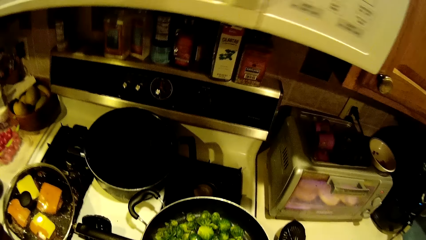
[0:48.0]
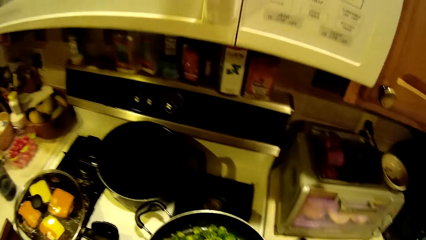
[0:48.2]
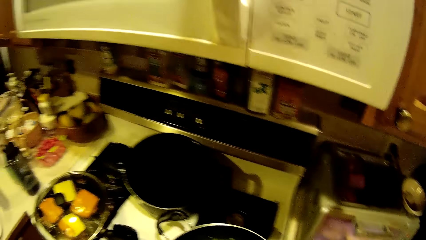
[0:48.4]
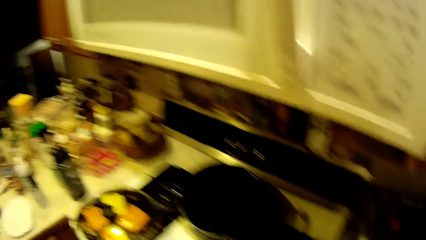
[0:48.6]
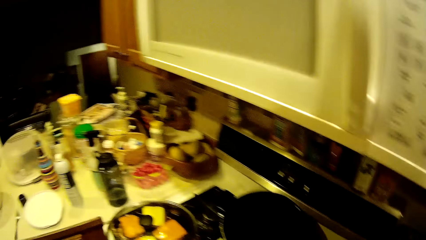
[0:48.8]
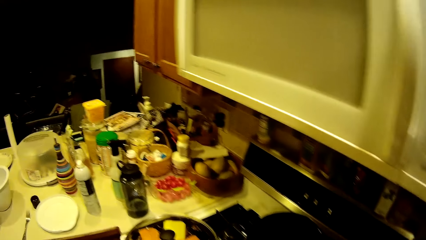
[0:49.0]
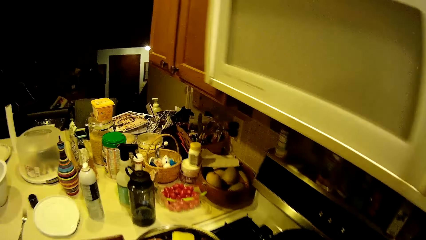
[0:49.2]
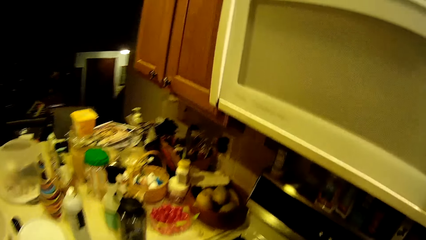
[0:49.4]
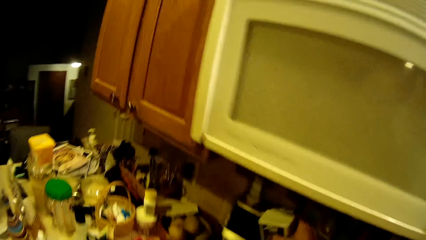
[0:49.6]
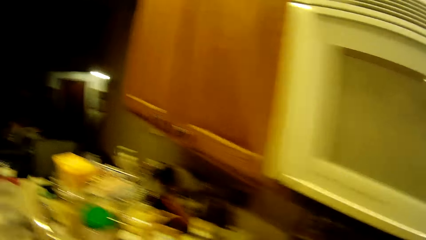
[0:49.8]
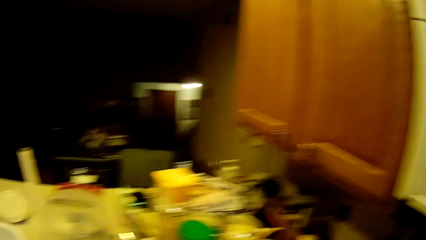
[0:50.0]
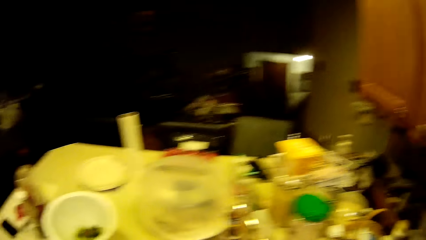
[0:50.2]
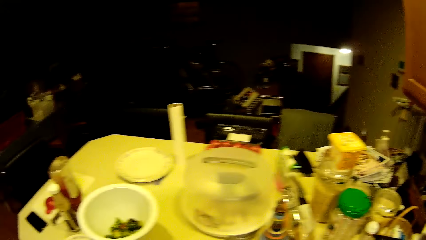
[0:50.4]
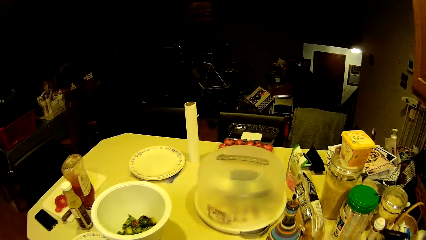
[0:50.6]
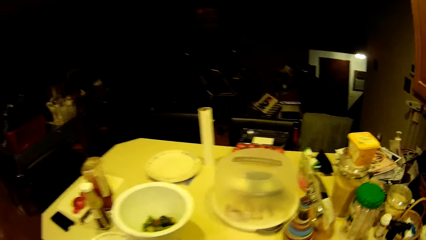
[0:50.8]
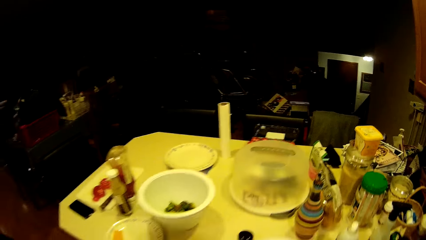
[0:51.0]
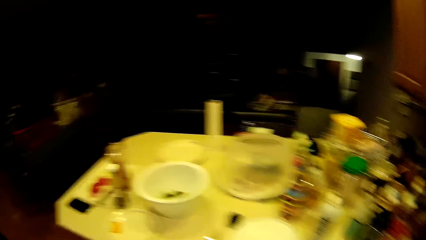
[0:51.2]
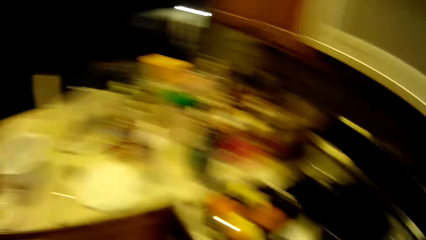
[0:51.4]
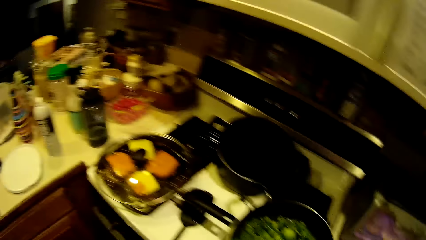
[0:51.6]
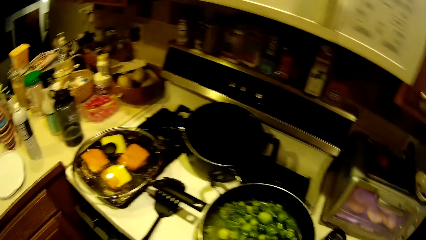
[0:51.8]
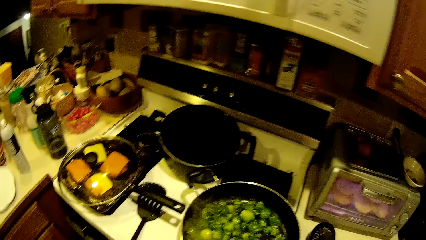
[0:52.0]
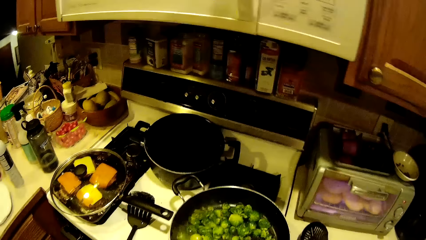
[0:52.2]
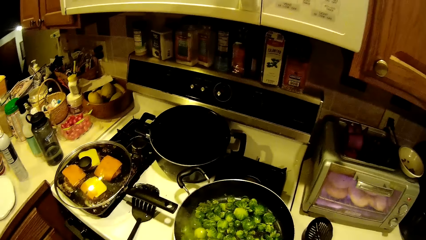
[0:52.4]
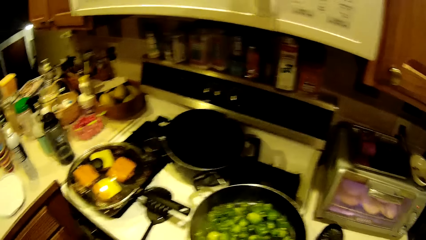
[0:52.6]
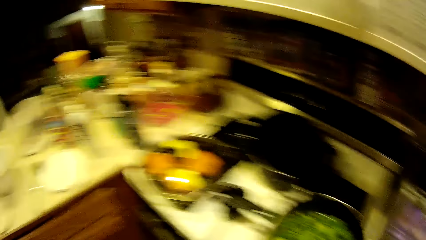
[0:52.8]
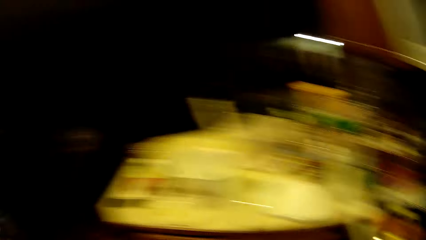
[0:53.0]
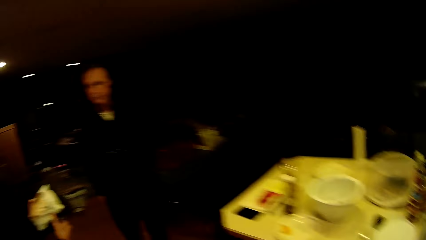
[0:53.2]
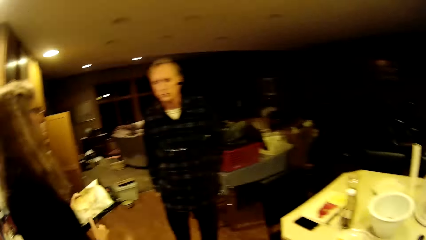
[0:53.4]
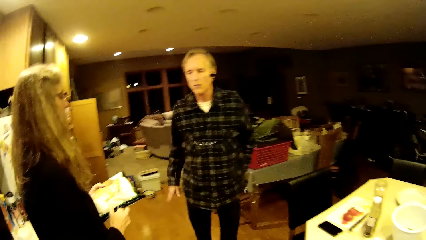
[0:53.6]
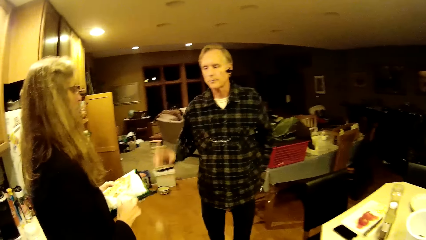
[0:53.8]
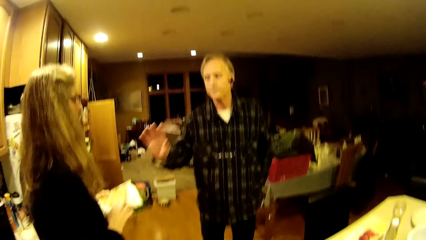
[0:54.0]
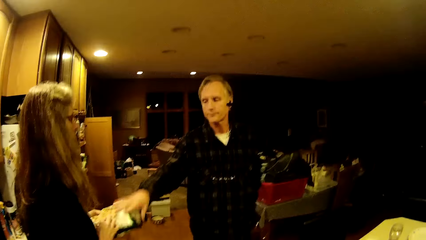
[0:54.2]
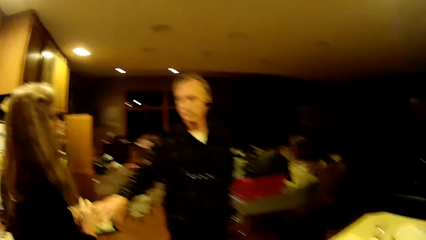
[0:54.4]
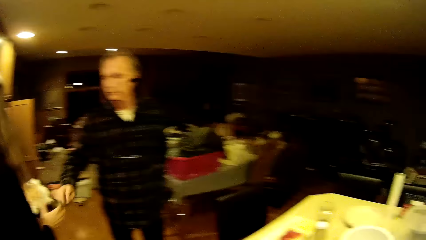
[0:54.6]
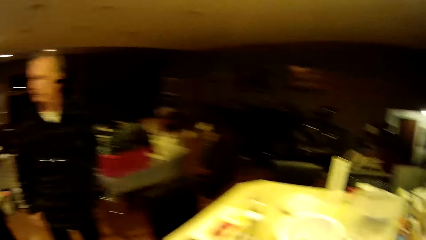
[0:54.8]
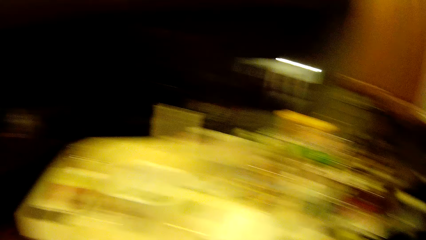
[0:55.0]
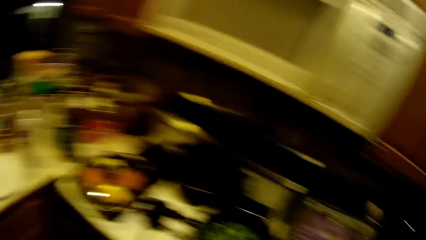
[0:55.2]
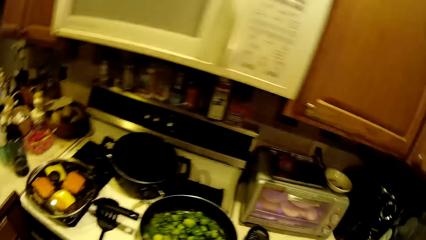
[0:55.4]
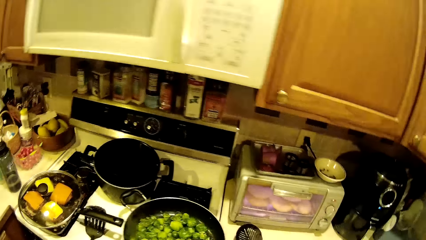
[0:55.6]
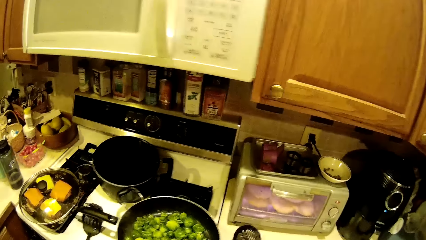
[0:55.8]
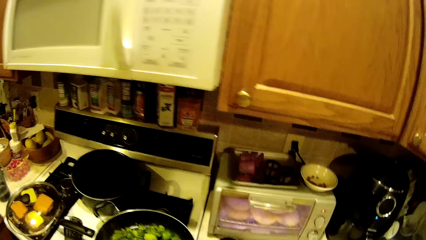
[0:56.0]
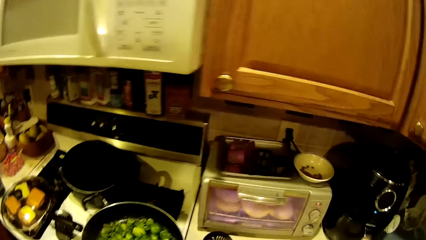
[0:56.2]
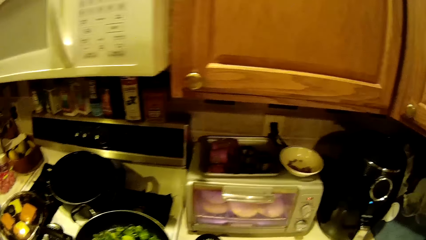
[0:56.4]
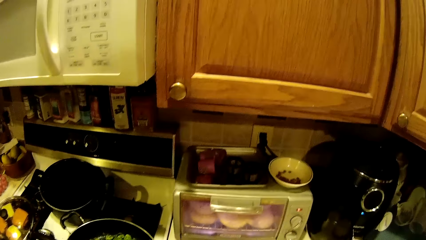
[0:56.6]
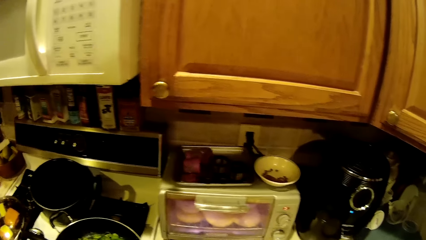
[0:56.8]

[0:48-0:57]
The camera wearer places the salt container on the shelf. A man interacts with a lady. The camera wearer looks at the man.

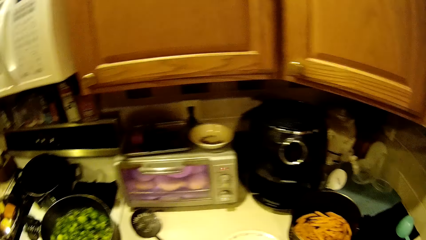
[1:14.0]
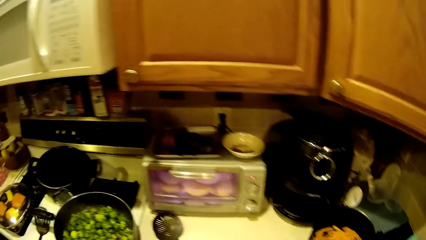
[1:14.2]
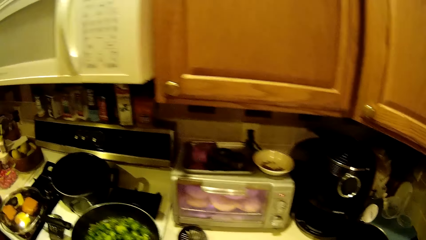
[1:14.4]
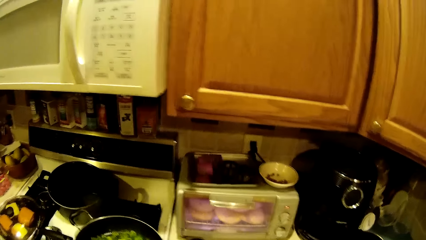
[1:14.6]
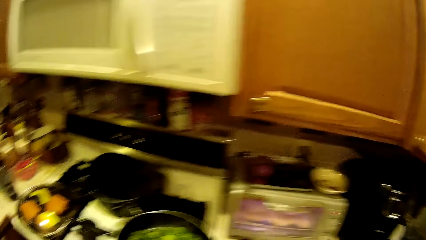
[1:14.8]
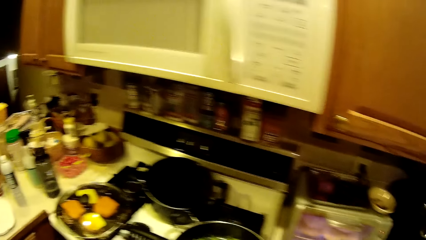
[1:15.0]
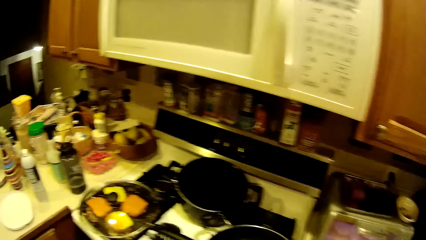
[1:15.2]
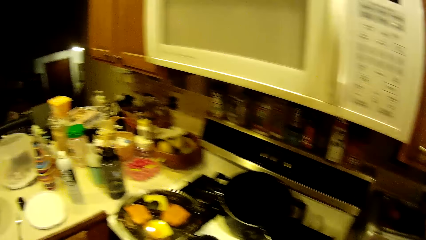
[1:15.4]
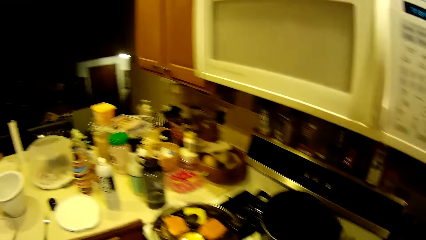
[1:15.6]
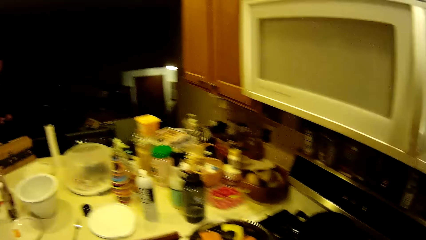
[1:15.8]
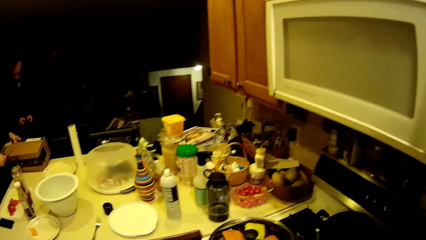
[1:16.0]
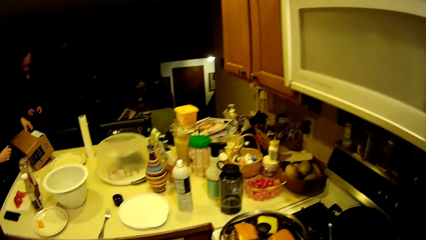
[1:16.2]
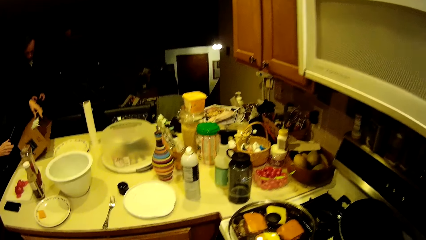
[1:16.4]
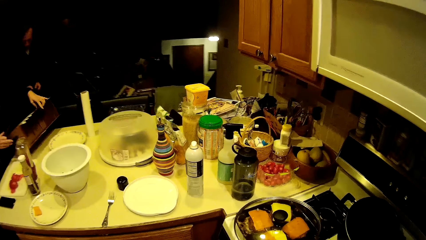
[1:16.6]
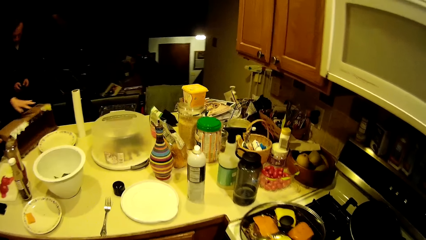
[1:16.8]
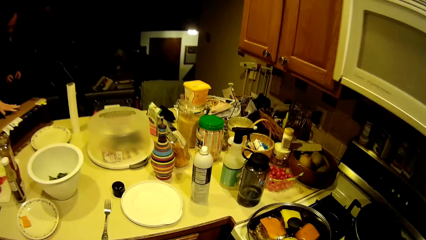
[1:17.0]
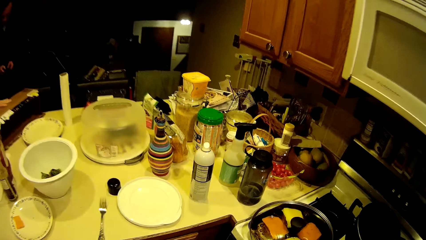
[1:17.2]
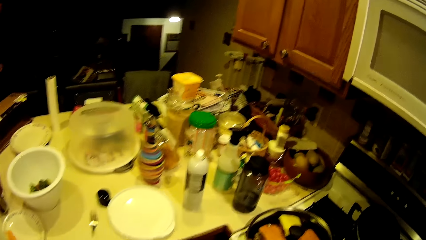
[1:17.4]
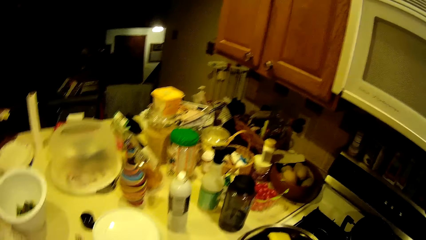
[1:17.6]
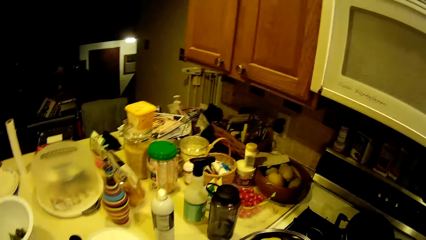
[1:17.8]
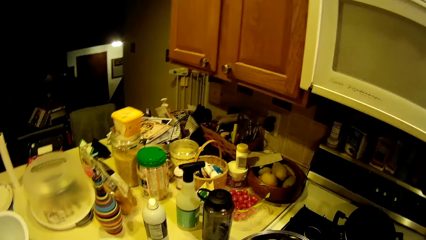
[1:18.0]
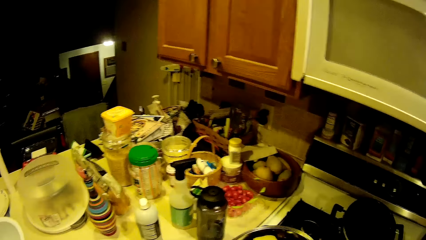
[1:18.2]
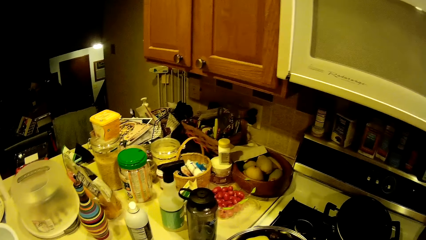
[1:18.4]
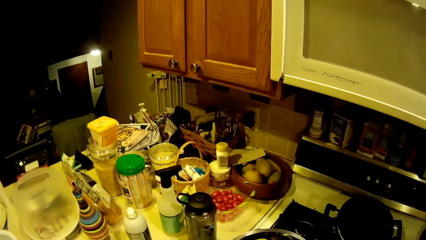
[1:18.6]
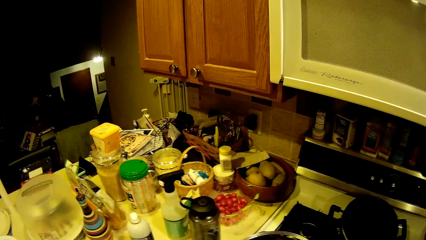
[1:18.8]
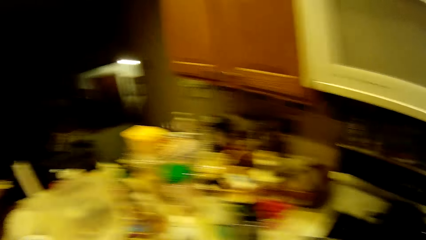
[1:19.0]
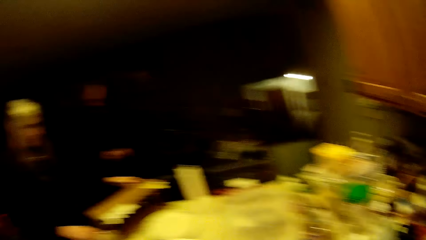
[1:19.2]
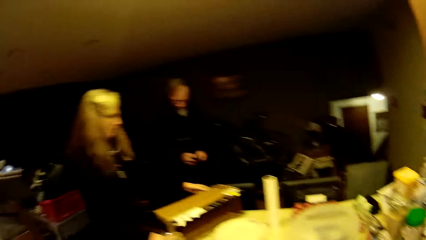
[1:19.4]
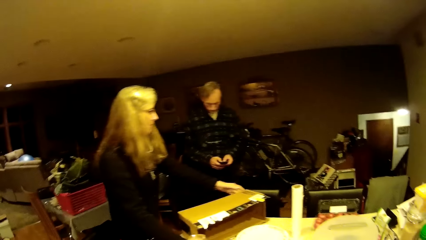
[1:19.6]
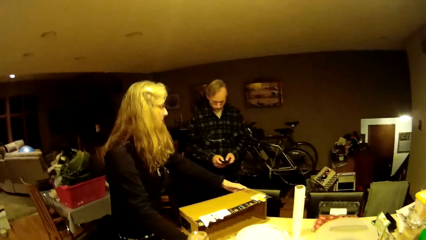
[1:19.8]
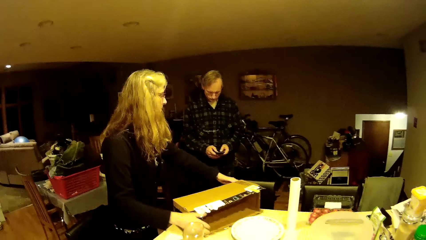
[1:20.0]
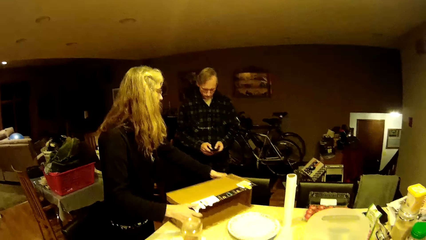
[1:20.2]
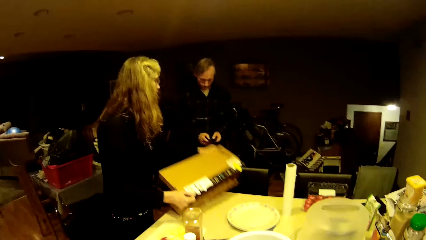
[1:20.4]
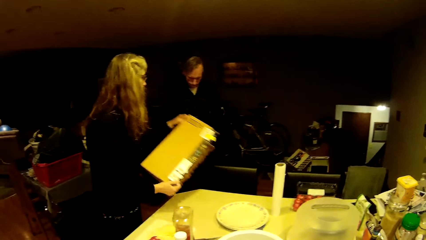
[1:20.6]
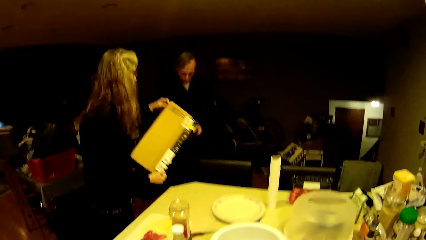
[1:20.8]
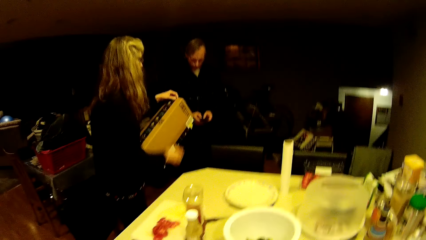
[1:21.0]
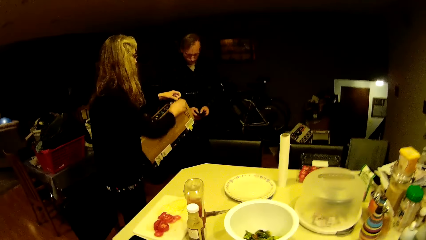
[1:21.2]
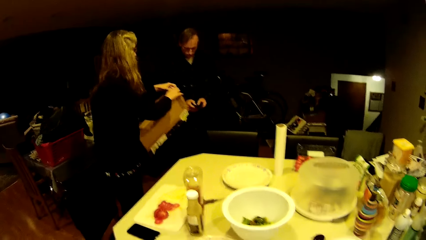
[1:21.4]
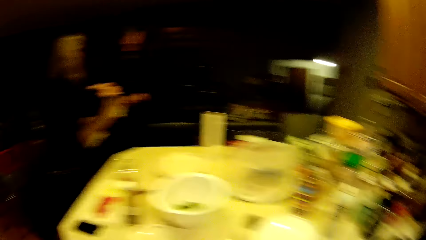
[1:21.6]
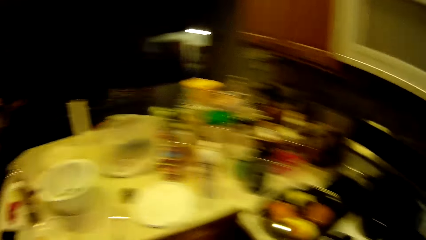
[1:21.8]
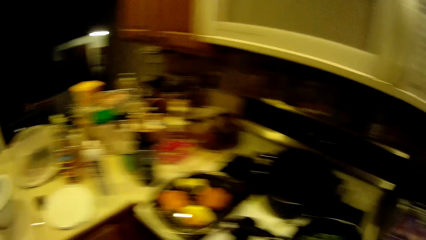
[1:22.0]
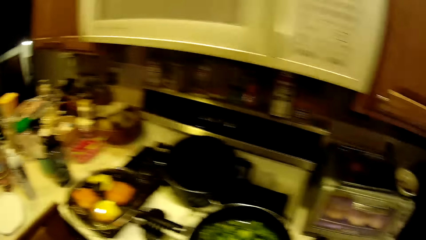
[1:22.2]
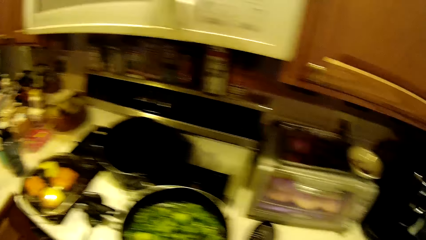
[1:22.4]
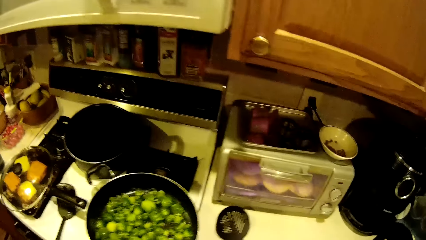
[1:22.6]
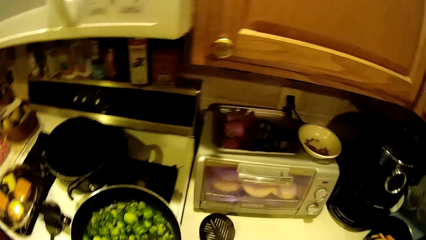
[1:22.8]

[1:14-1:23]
A man operates a phone. A lady turns a carton on the slab. The camera wearer looks at the lady. The lady takes a box.
